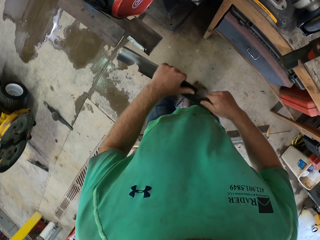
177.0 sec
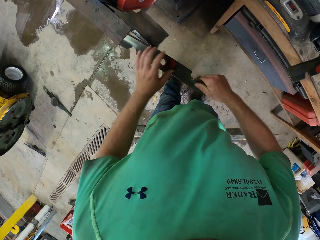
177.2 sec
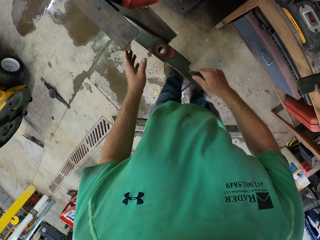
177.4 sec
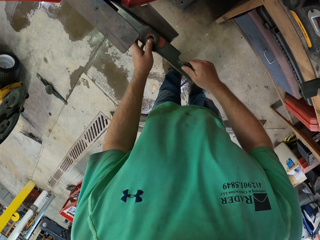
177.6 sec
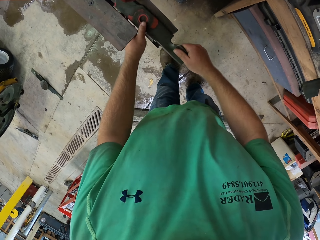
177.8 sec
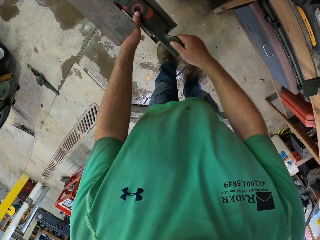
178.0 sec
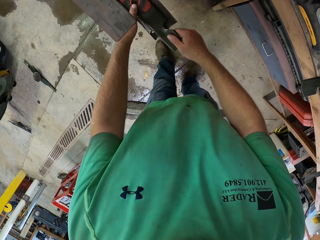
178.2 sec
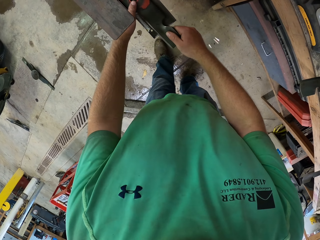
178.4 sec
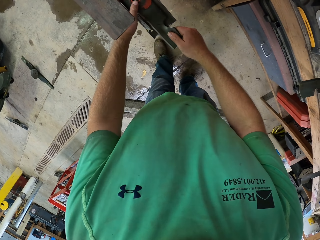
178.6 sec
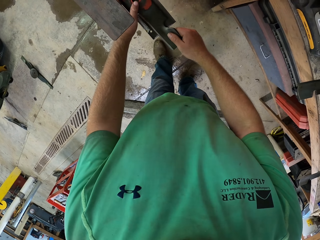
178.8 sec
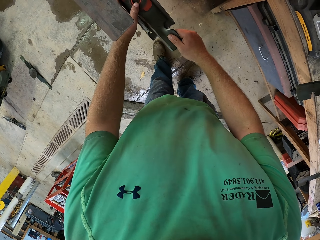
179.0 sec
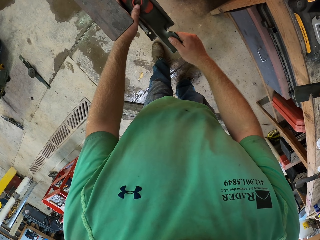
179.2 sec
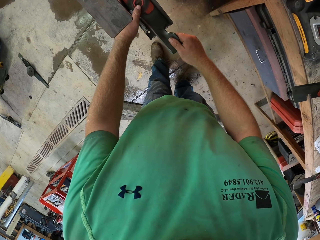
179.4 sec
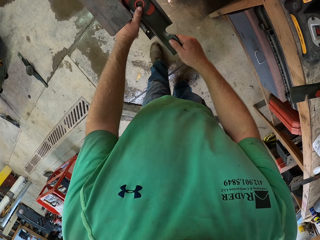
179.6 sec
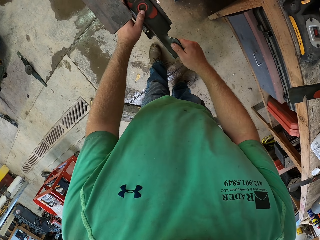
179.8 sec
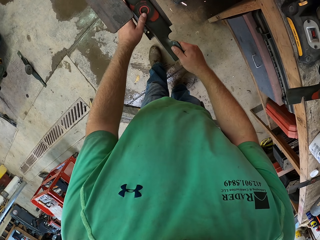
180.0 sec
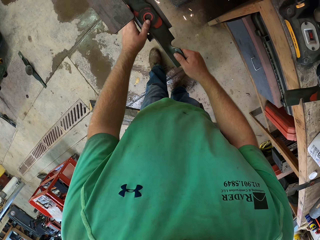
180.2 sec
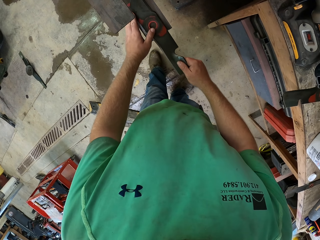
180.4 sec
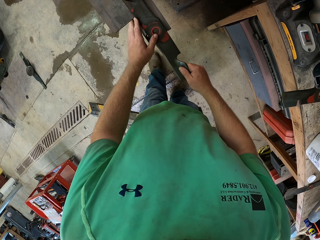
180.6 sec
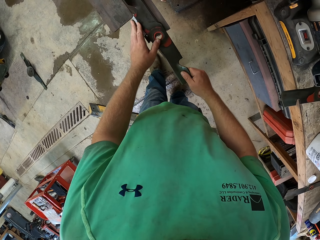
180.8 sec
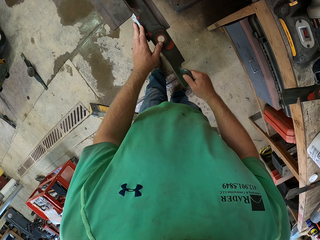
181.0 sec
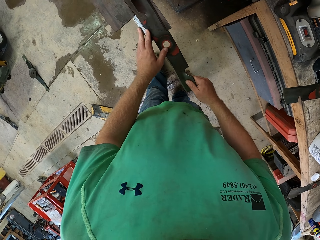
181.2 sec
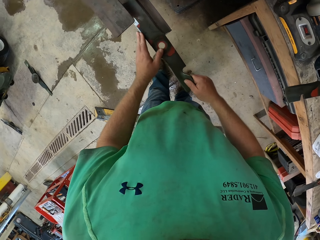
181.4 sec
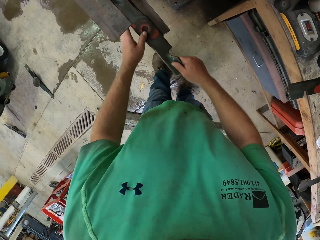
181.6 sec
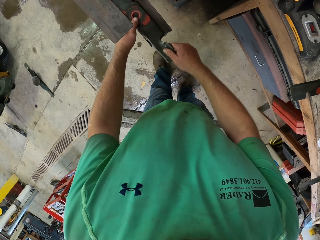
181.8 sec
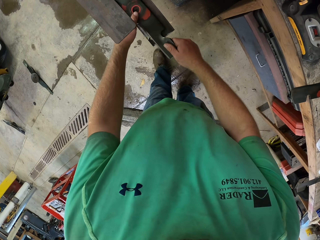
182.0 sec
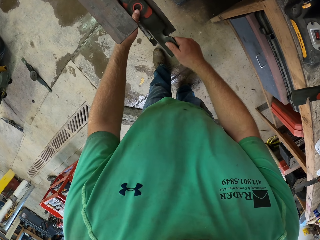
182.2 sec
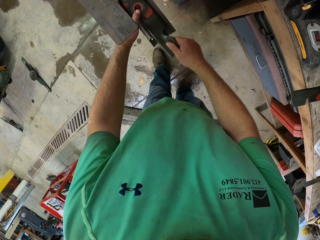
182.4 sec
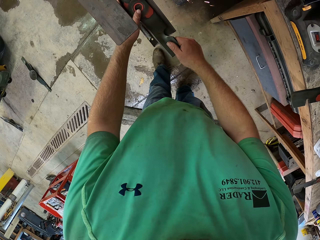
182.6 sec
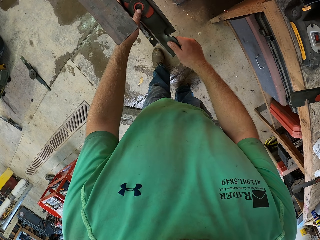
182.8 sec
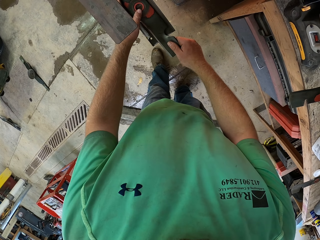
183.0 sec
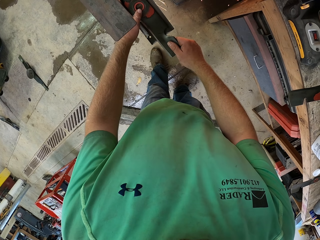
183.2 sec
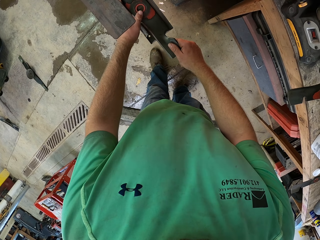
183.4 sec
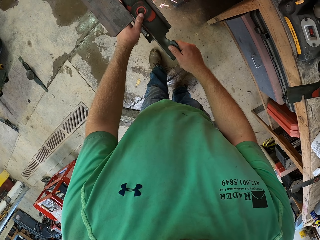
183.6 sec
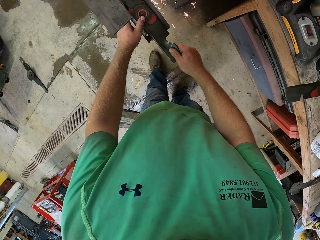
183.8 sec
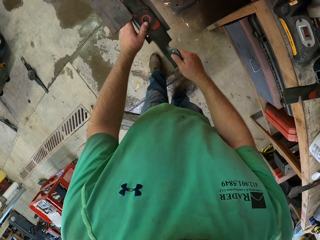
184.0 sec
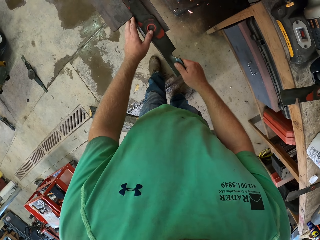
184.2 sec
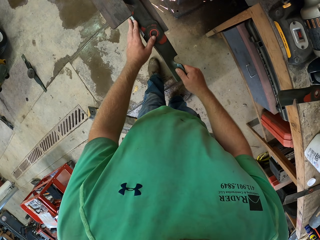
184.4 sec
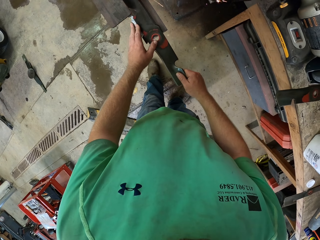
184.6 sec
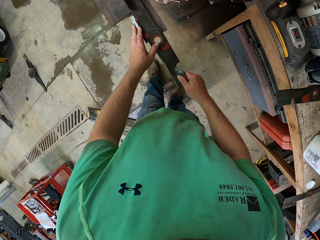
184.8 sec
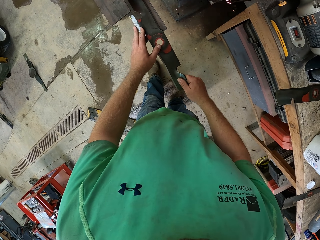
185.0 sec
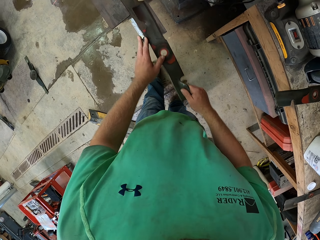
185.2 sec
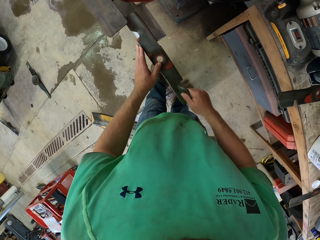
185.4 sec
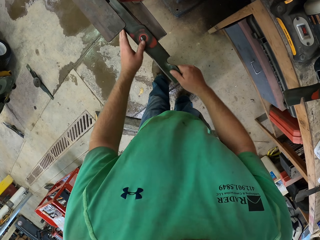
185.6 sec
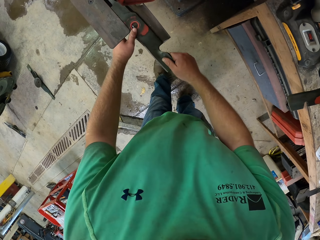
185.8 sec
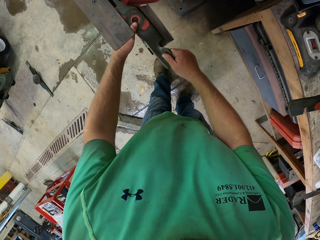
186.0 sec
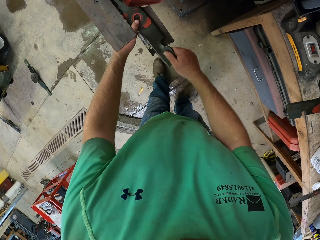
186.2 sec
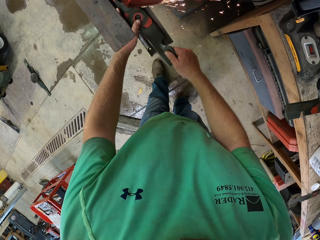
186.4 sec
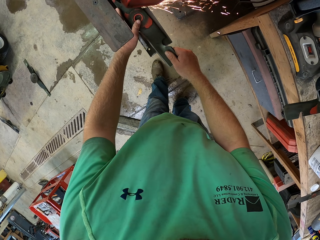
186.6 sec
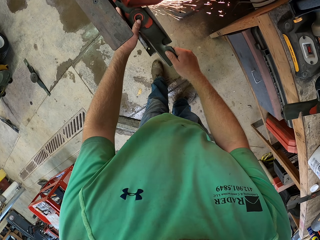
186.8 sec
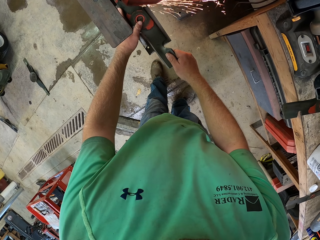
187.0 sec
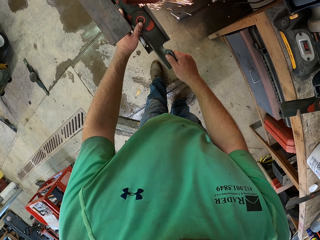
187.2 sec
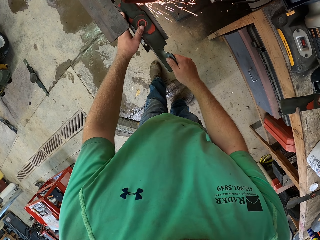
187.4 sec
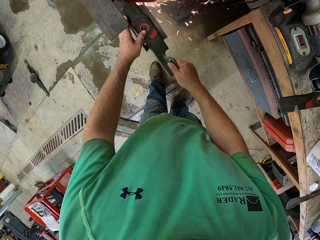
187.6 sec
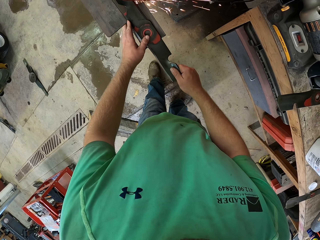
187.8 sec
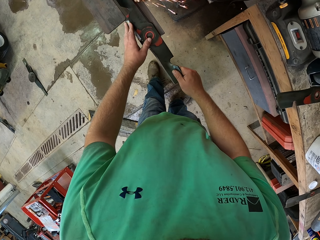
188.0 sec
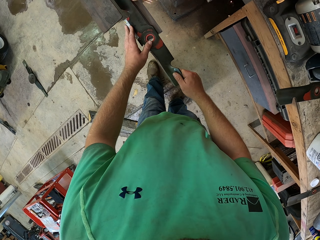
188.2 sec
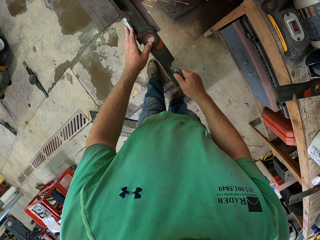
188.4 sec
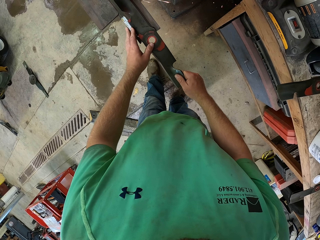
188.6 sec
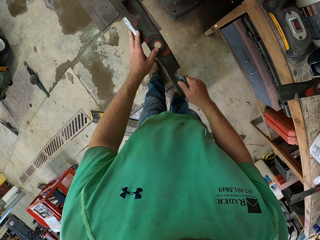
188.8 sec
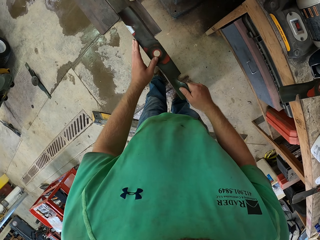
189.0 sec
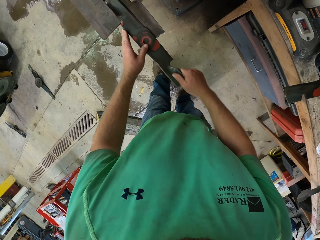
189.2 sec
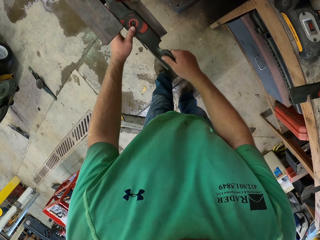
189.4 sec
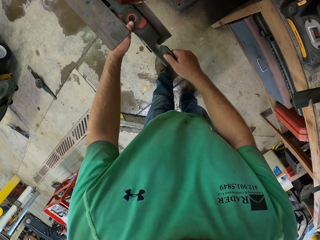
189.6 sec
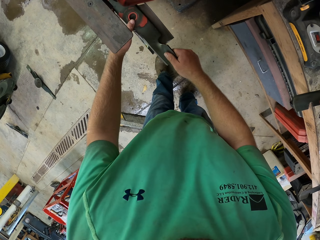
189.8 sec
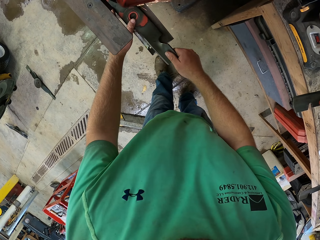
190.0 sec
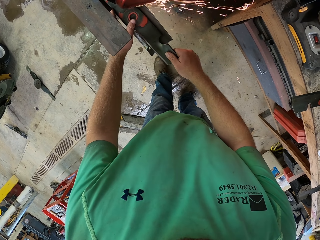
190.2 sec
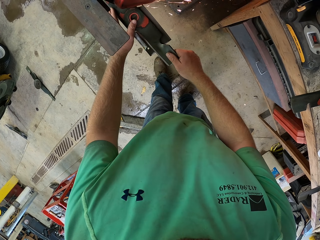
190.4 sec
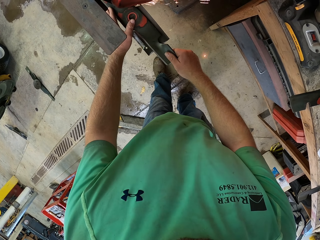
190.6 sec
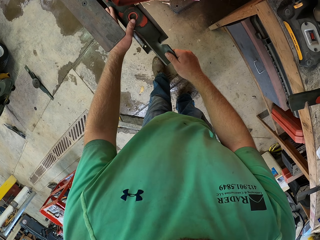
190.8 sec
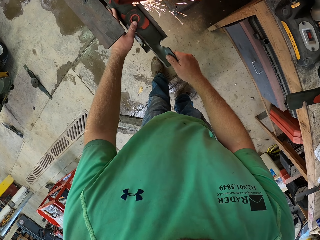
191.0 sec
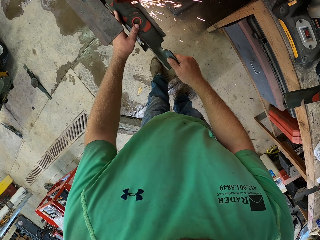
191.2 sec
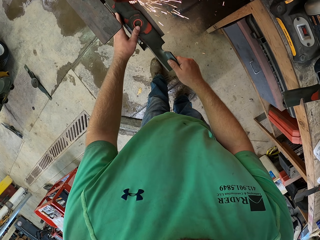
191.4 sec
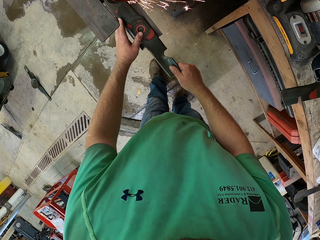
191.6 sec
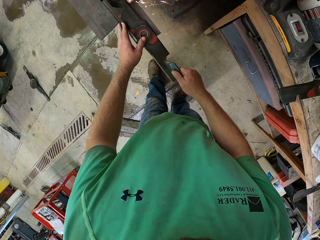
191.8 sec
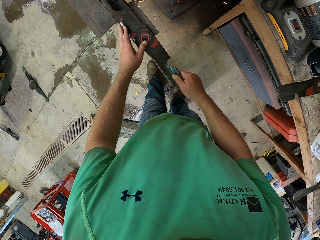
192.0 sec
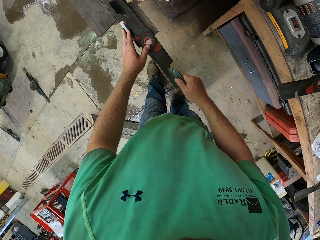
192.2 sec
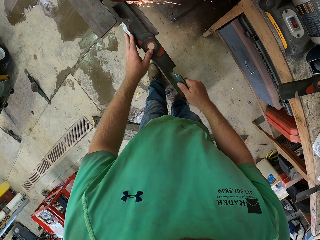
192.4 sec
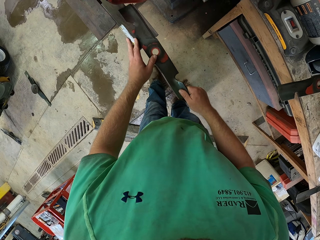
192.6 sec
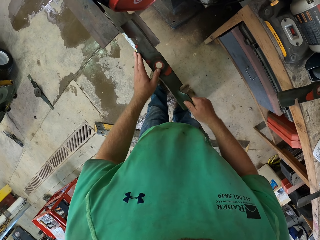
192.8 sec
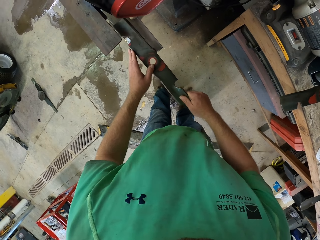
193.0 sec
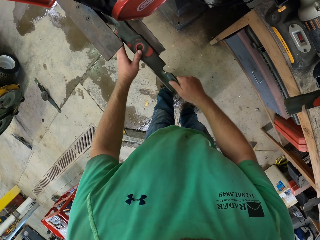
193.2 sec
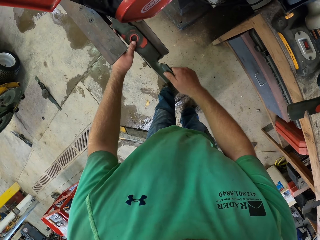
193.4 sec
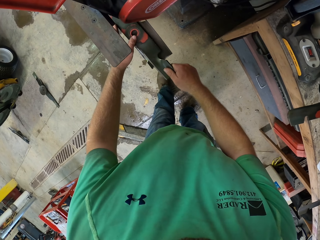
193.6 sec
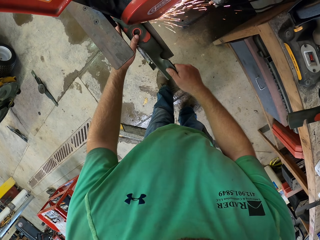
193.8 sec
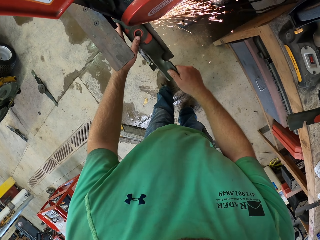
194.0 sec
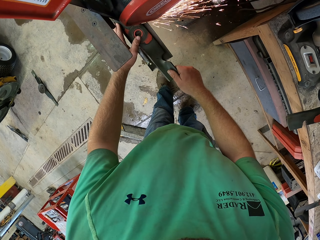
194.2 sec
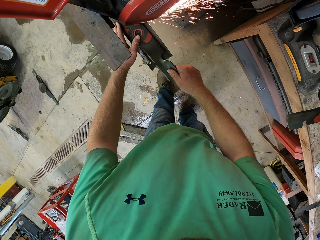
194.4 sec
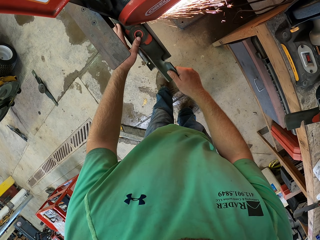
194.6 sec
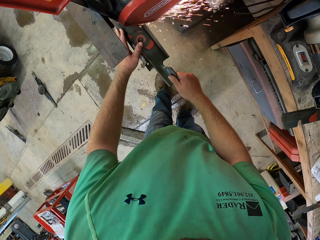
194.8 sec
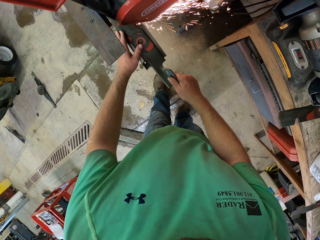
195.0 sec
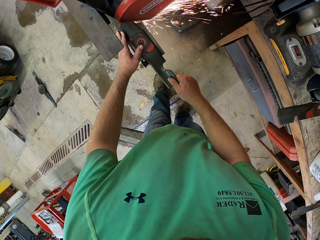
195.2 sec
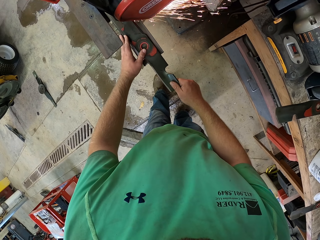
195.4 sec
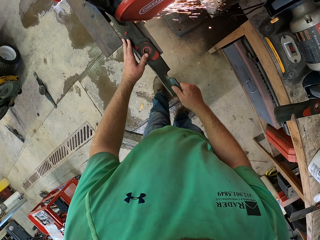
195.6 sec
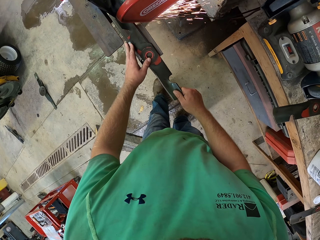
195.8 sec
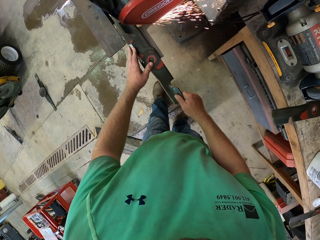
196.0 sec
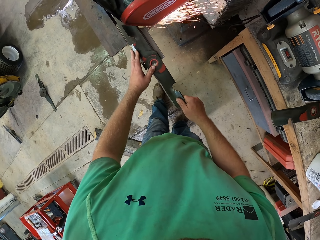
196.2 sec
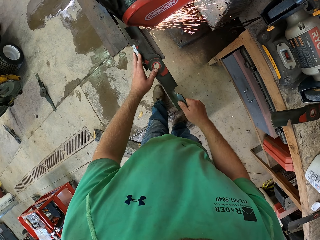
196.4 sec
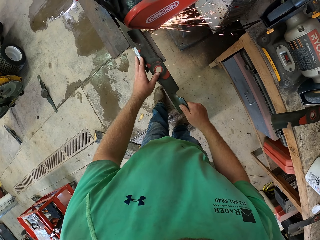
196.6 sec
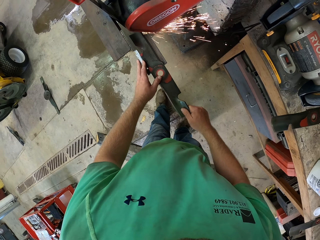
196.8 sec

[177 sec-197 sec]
The camera wearer places the blade in the tool tray with his hands. He sharpens the blade with the sharpening machine in his hands. He places something in the machine. He sharpens something with the machine. He places something in the machine. He sharpens something with the machine. He places something in the machine. He sharpens something with the machine. He places something in the machine. He sharpens something with the machine. He places something in the machine. He sharpens something with the machine.

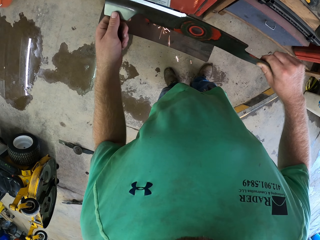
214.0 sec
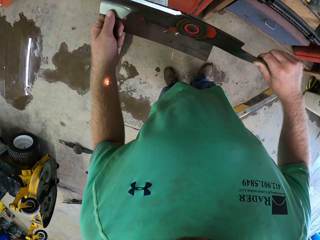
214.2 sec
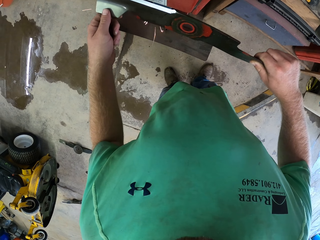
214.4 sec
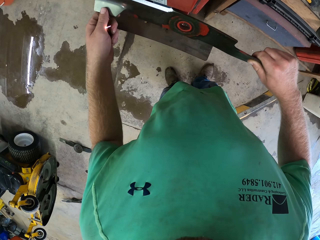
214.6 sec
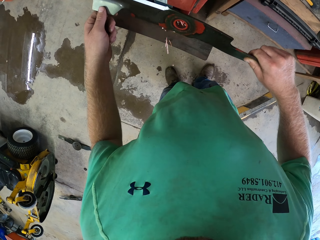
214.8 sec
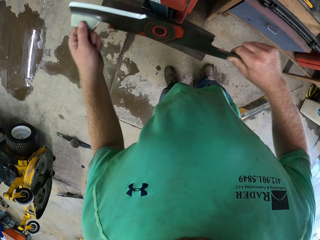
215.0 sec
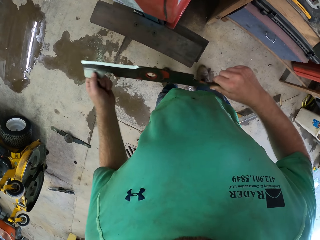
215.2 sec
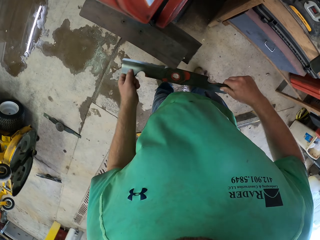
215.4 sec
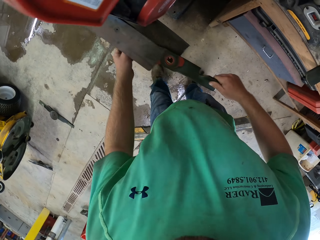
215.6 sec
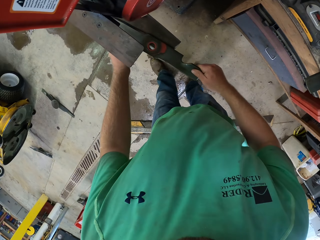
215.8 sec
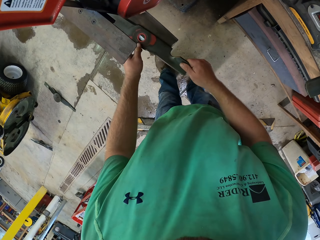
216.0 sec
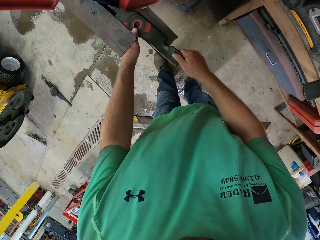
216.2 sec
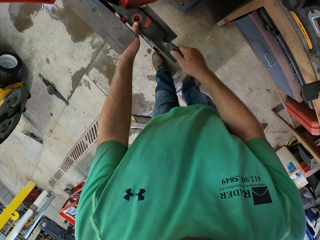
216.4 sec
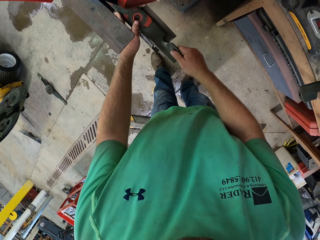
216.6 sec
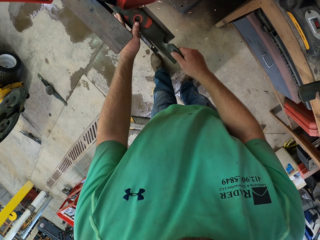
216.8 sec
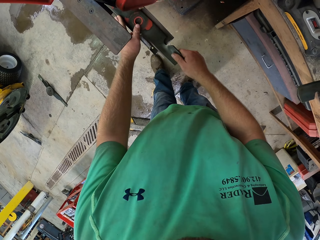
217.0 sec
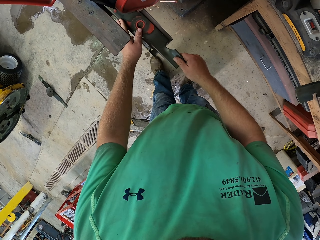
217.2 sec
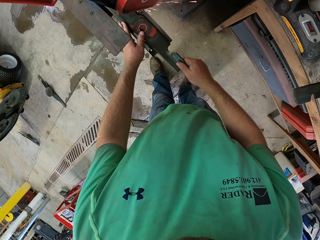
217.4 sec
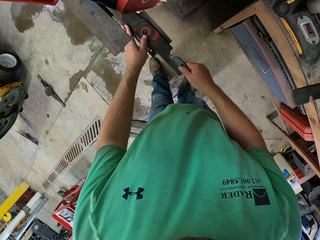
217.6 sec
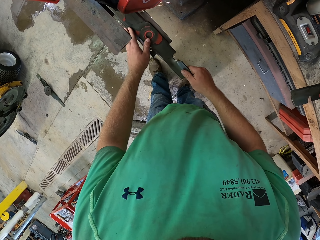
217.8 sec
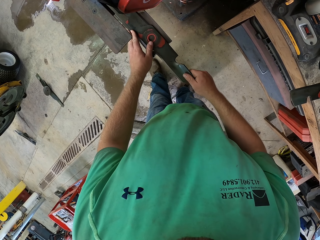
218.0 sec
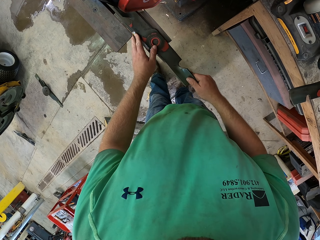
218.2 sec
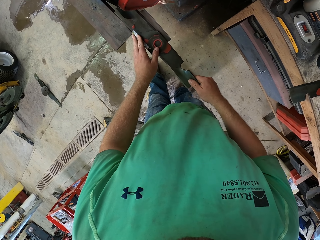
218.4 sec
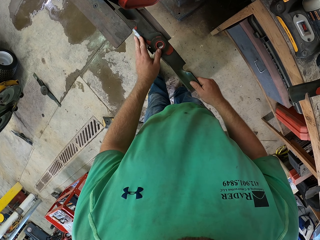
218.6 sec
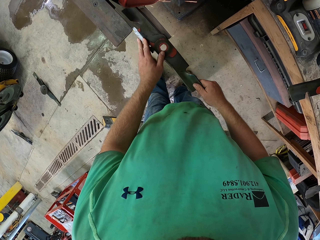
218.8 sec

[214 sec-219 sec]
The camera wearer removes something from the machine. He places the blade in the tool tray with his hands. He sharpens the blade with the sharpening machine in his hands.
